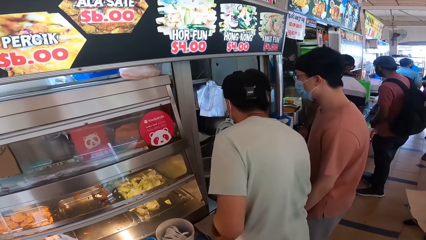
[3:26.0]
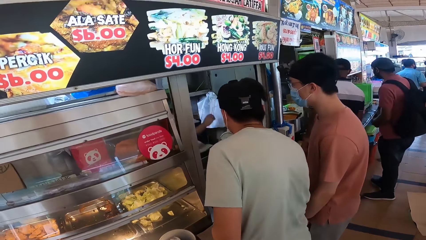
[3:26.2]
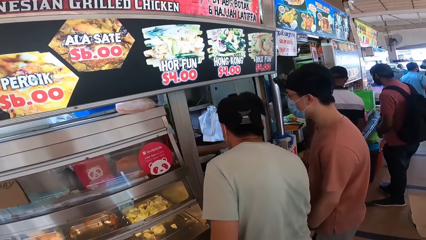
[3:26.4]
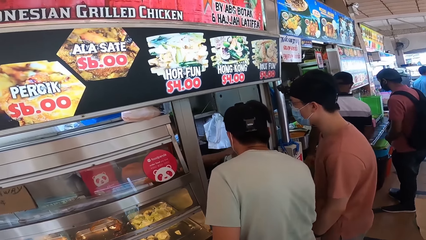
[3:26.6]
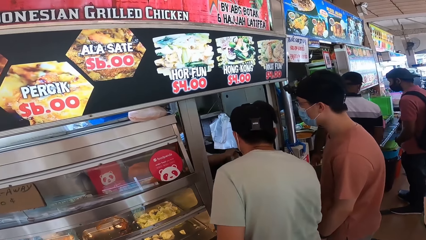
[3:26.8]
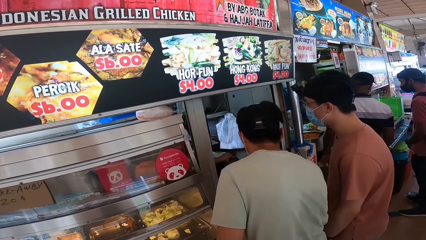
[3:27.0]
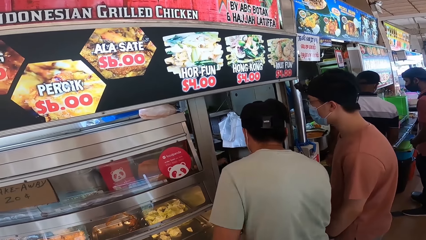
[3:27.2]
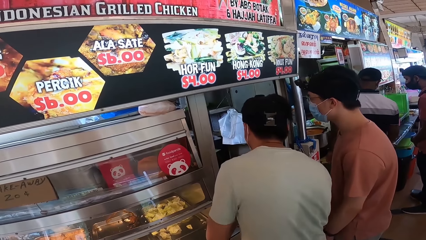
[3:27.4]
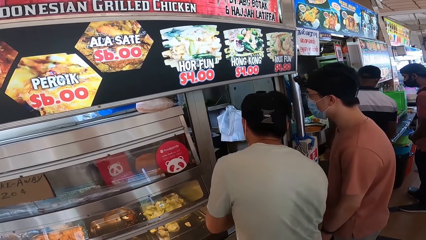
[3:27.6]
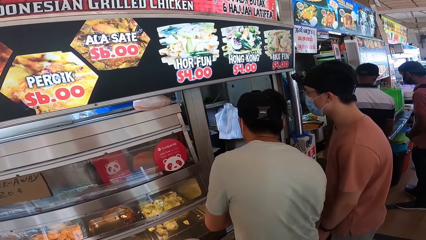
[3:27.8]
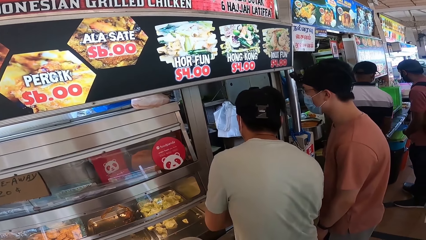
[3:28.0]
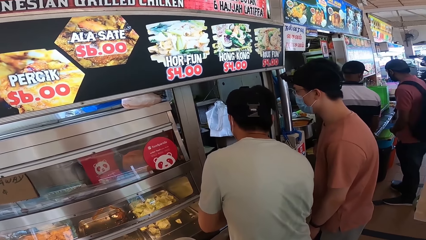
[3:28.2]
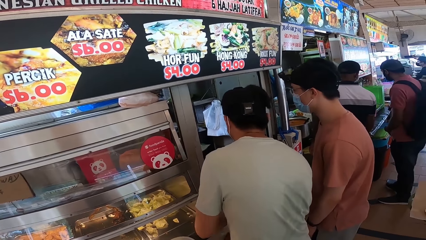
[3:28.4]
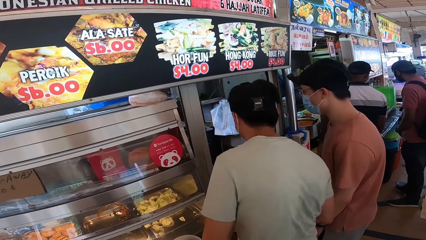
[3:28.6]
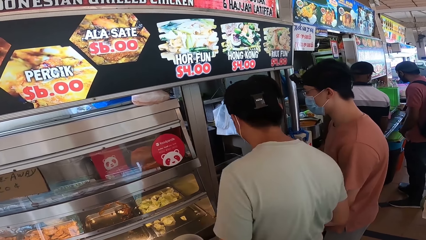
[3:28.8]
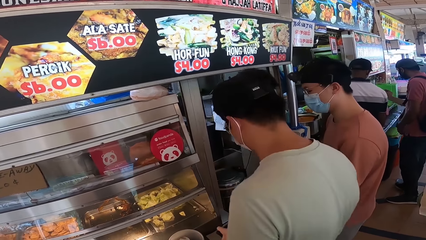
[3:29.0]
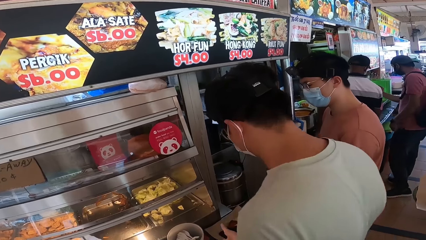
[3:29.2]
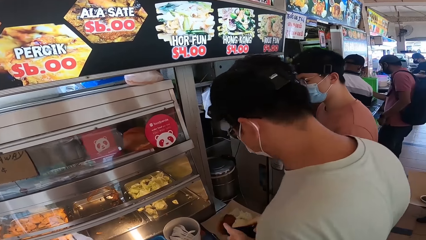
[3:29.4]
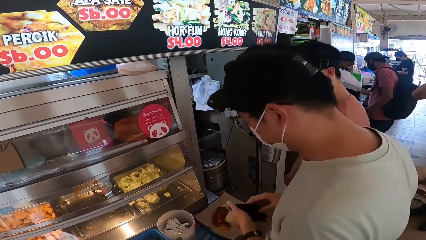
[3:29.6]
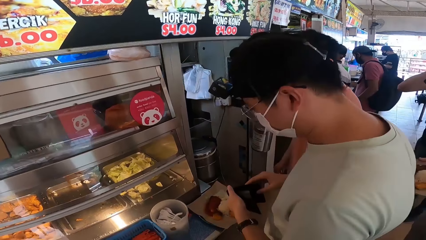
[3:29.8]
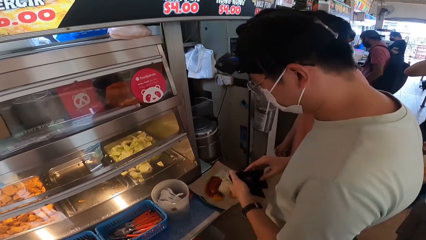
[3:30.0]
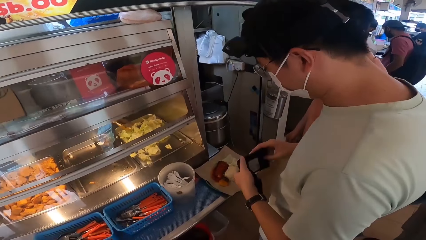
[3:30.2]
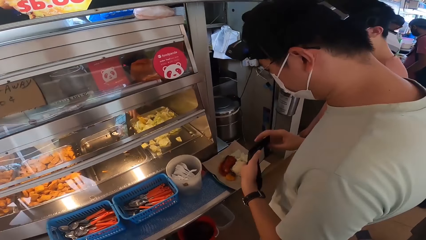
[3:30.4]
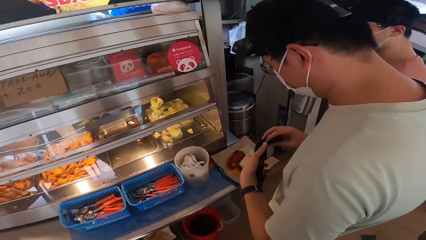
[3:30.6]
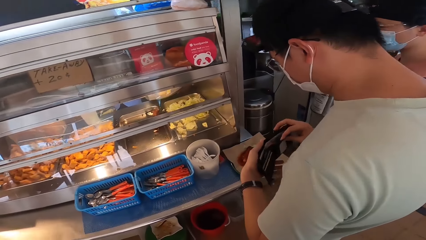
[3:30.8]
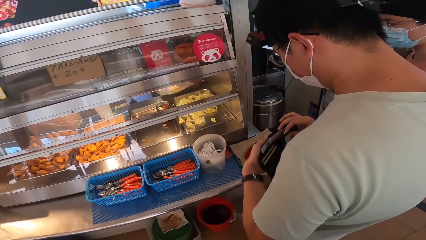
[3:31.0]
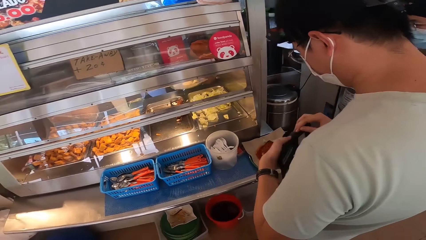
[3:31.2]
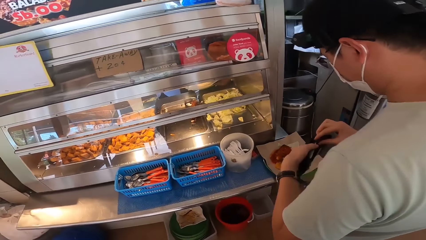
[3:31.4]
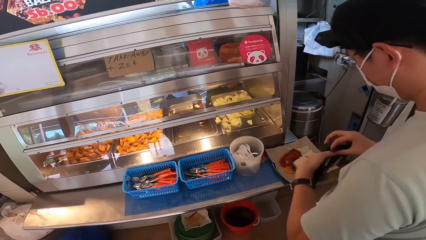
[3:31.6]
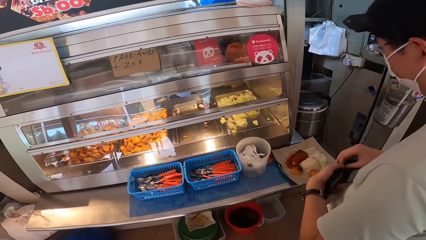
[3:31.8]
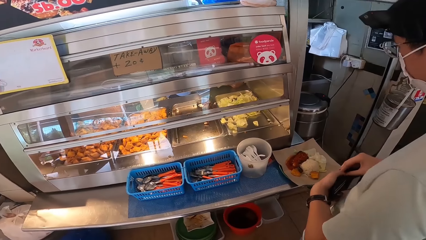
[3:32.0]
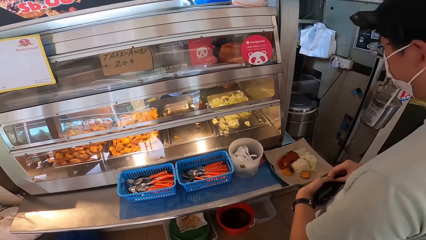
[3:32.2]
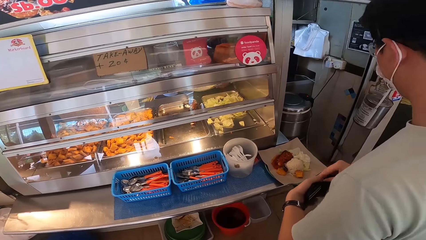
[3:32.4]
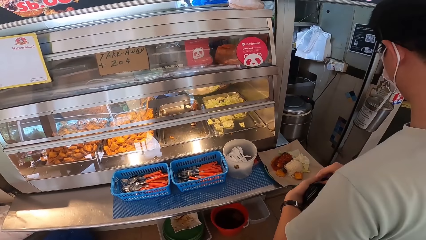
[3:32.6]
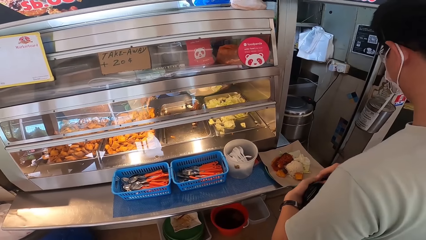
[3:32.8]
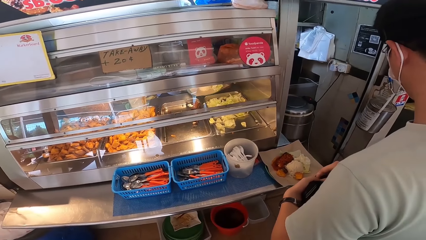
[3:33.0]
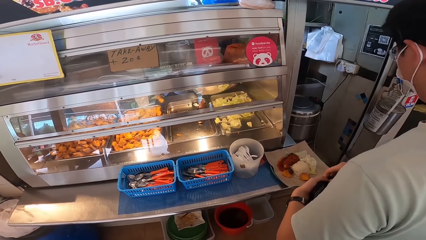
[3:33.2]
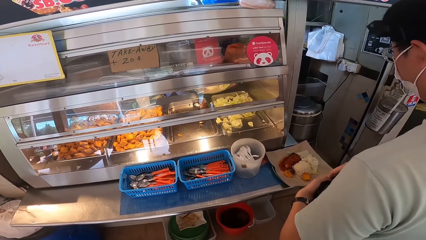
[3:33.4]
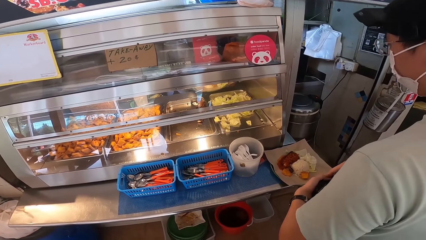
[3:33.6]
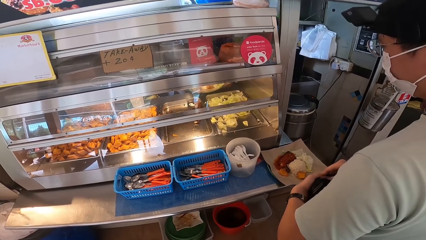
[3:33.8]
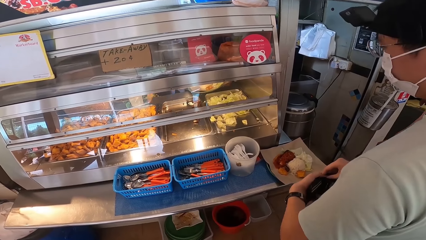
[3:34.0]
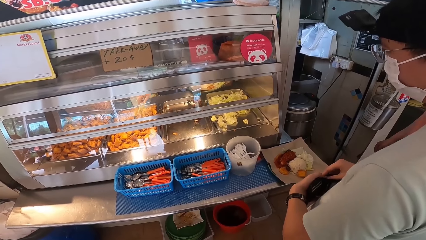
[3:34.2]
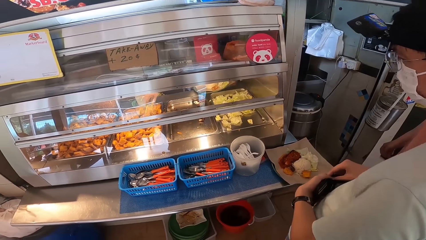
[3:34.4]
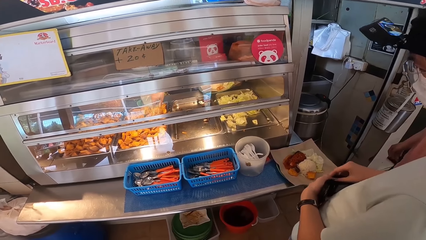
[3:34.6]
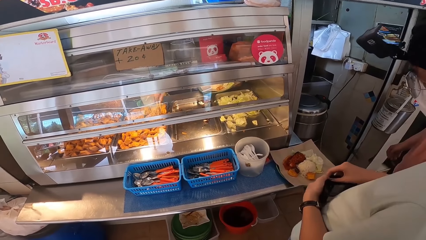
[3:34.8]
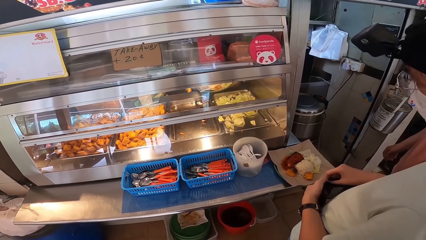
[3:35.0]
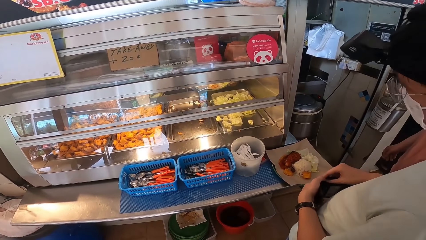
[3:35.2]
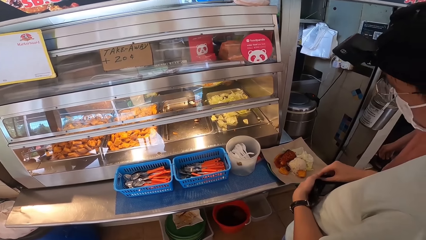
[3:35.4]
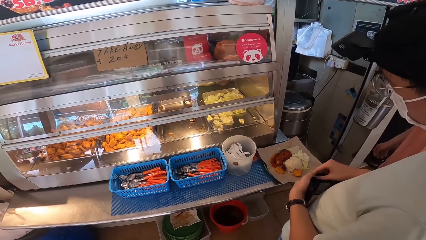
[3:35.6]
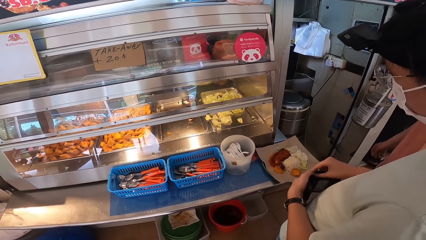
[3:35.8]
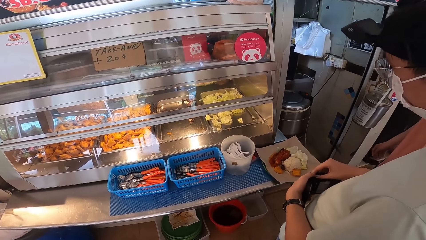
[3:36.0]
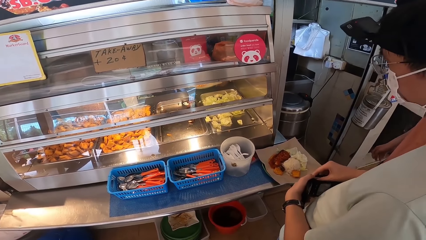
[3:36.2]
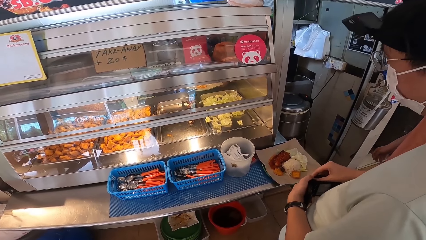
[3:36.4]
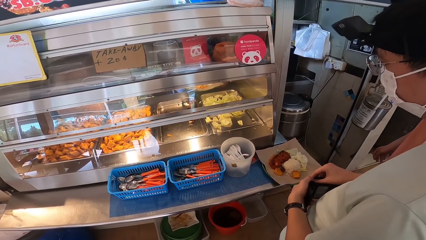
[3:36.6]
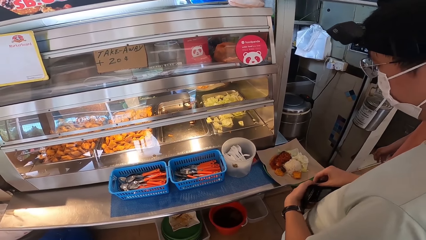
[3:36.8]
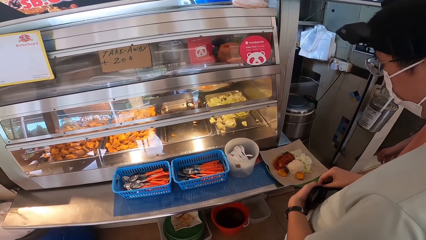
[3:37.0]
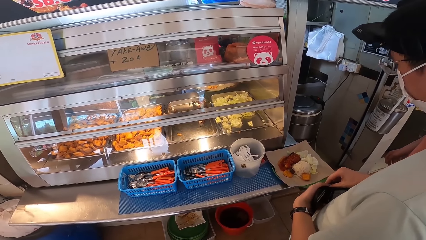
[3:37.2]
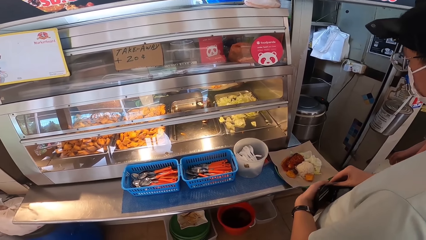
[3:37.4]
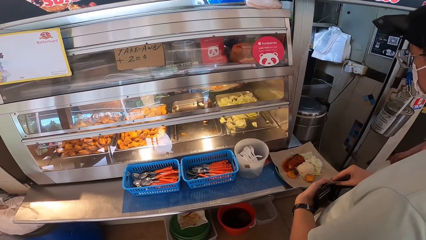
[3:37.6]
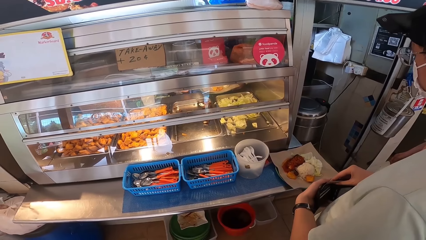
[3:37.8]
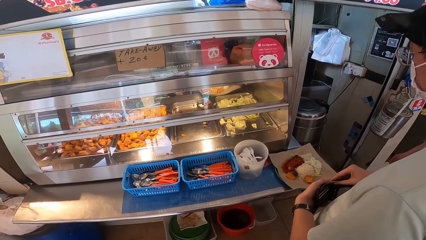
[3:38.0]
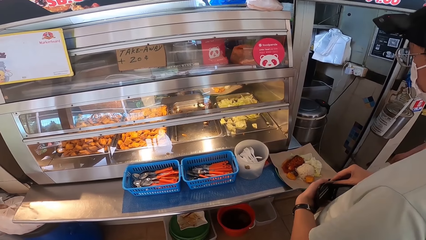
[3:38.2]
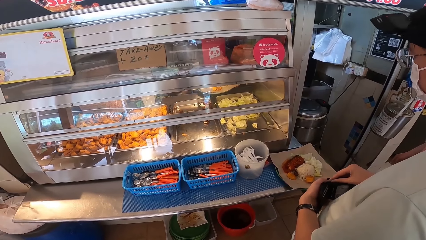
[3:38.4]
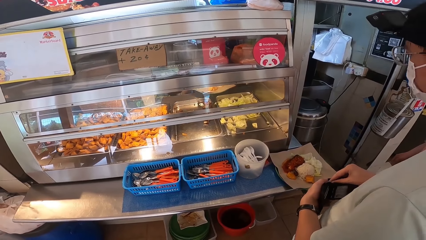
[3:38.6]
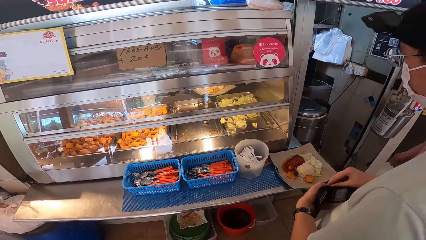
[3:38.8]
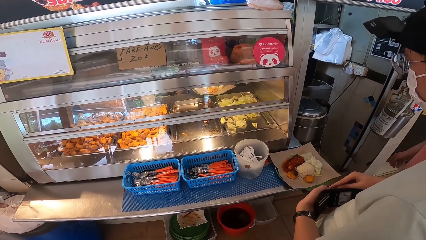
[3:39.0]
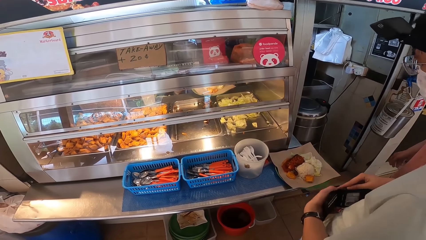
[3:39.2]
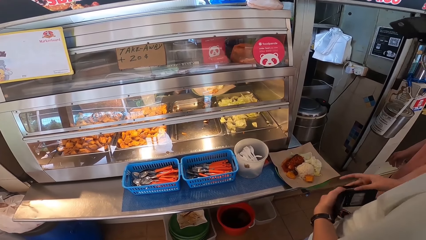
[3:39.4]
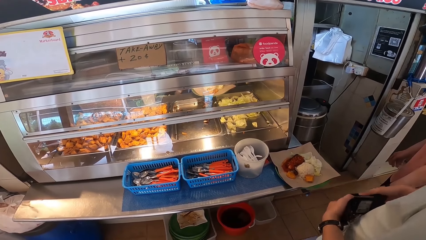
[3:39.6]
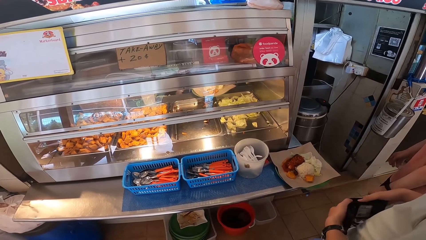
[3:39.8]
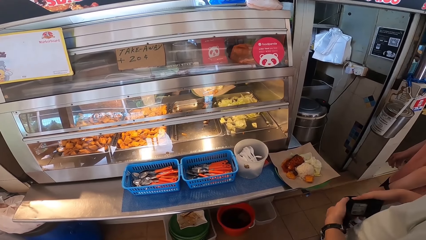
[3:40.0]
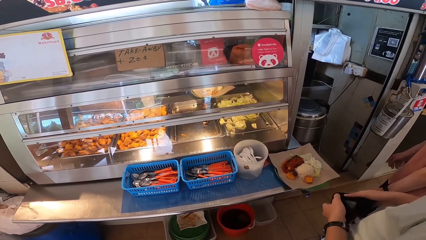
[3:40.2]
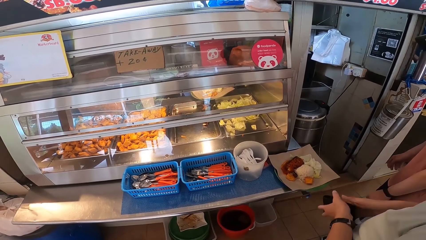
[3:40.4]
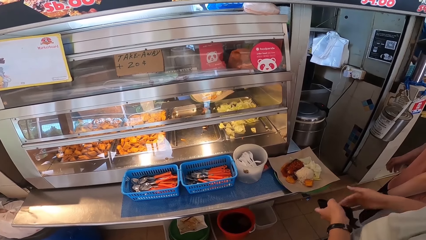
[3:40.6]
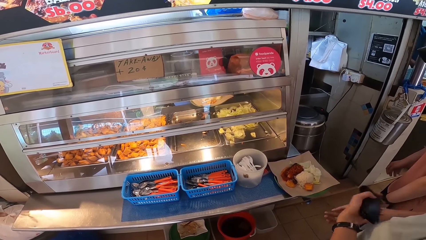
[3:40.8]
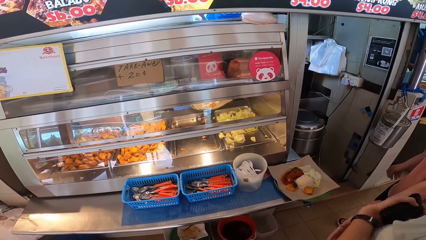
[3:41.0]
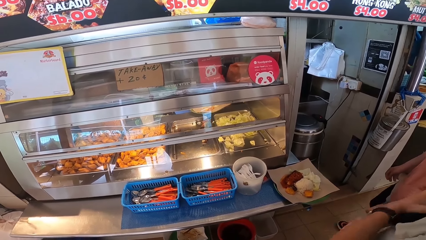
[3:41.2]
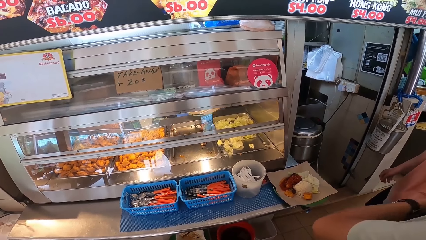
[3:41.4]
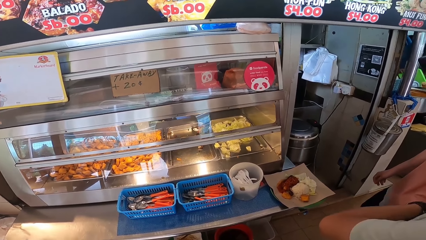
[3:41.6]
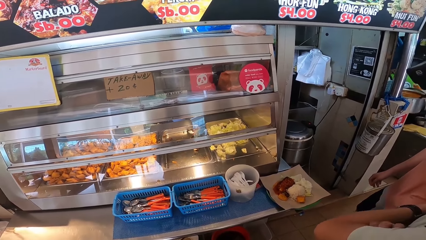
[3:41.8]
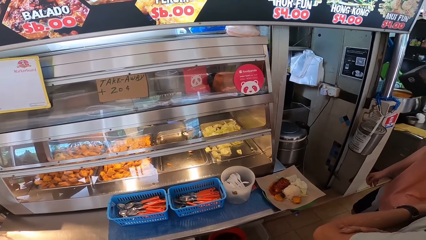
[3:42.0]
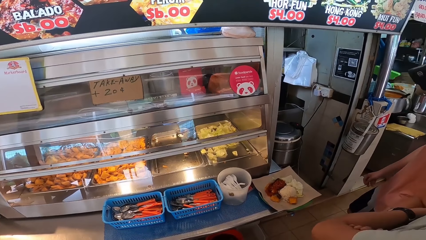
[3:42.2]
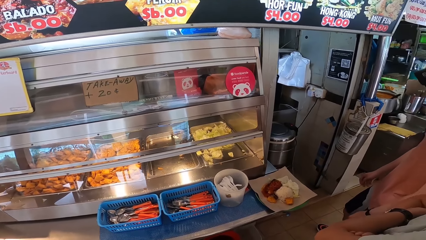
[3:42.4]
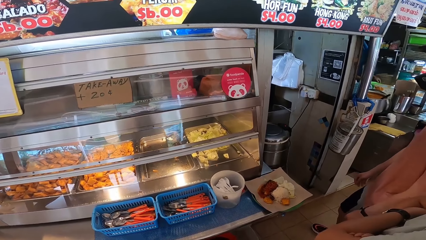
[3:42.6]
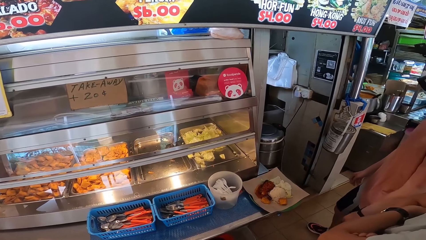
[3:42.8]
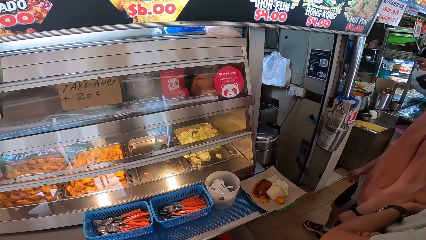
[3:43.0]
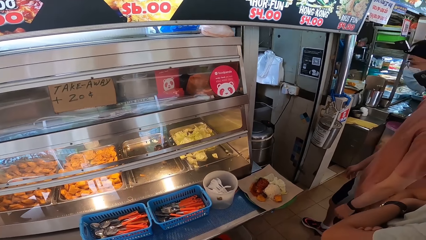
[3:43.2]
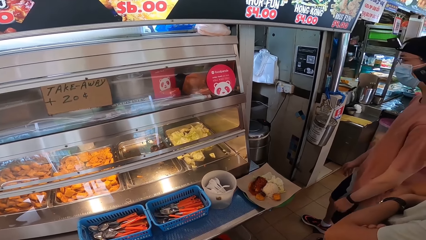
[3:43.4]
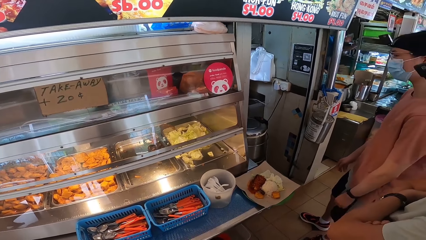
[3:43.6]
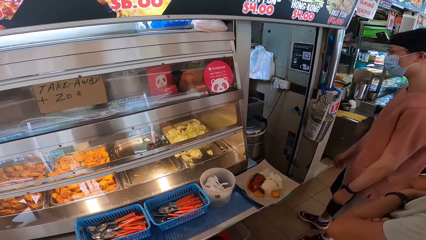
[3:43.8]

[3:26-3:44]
A person opens his wallet. The person holds the wallet. The person closes the wallet and crosses his arms.
